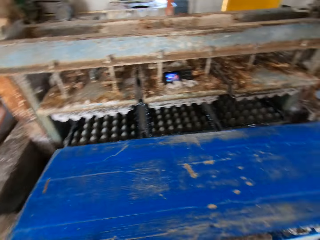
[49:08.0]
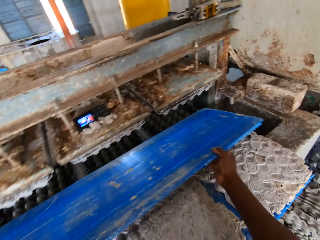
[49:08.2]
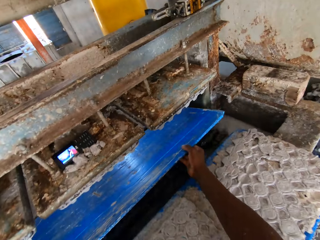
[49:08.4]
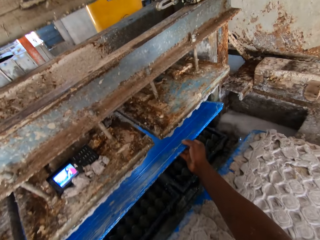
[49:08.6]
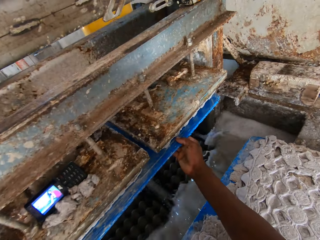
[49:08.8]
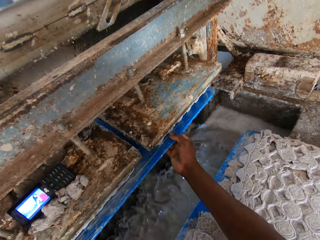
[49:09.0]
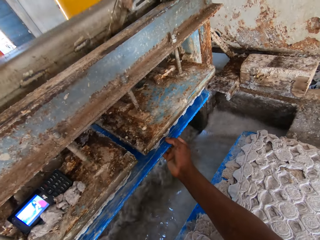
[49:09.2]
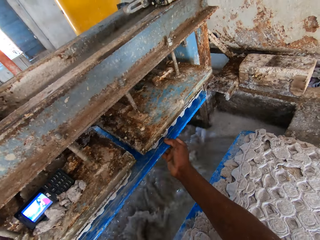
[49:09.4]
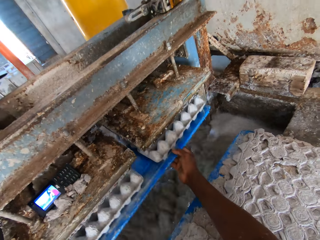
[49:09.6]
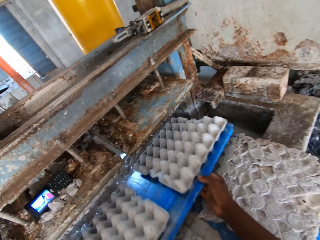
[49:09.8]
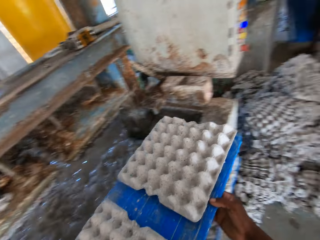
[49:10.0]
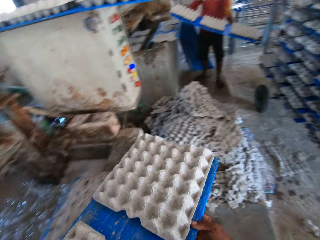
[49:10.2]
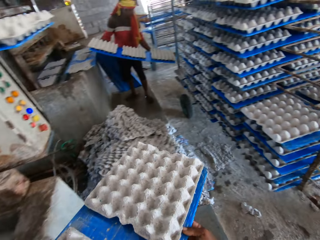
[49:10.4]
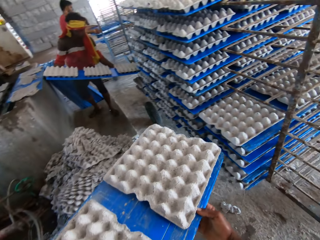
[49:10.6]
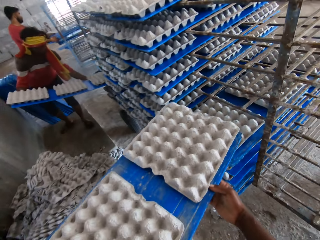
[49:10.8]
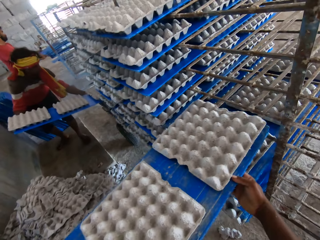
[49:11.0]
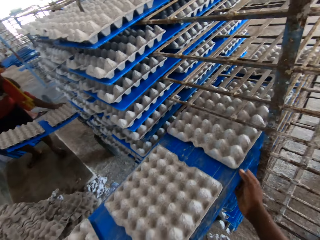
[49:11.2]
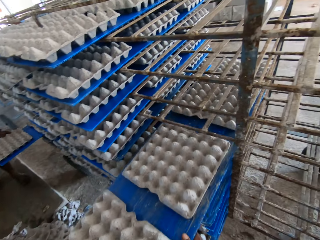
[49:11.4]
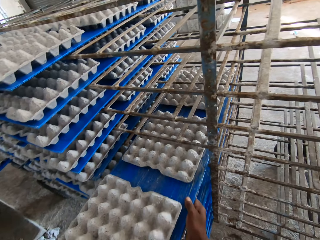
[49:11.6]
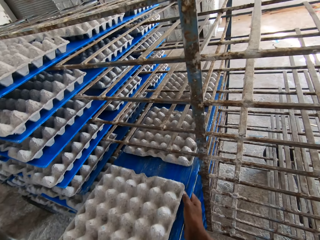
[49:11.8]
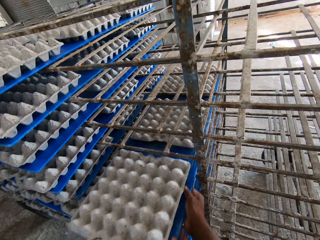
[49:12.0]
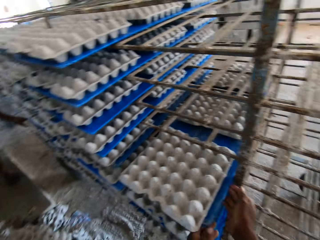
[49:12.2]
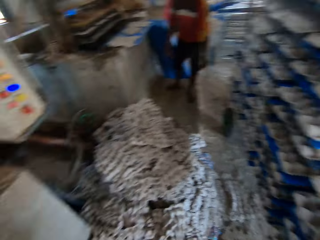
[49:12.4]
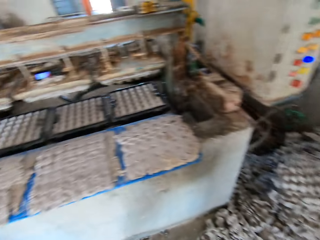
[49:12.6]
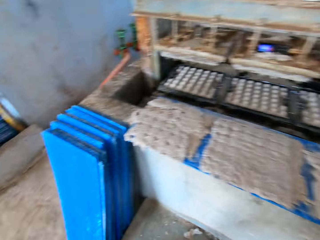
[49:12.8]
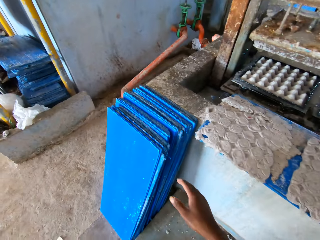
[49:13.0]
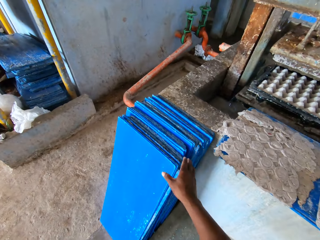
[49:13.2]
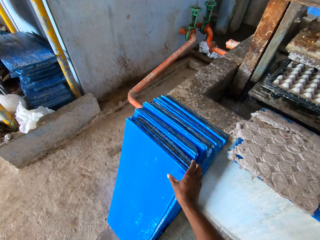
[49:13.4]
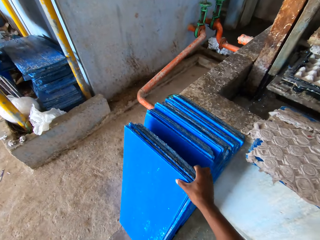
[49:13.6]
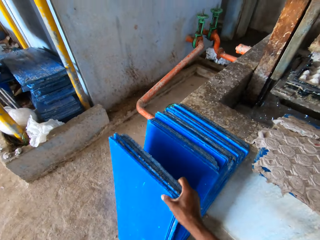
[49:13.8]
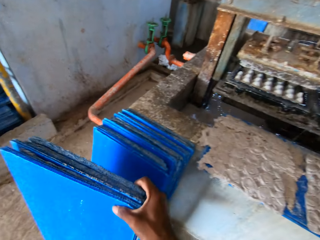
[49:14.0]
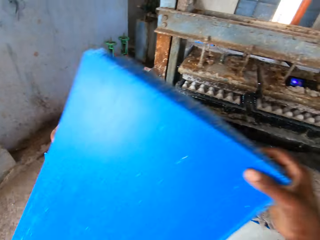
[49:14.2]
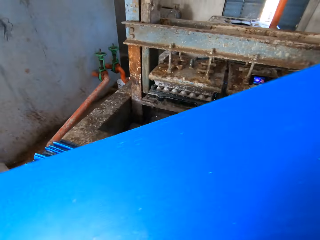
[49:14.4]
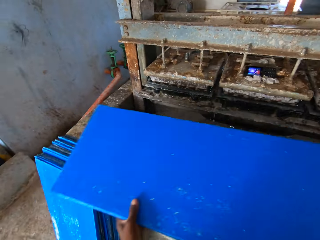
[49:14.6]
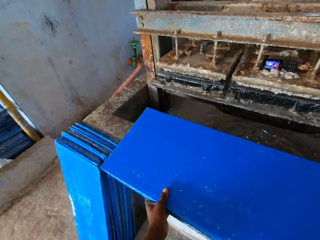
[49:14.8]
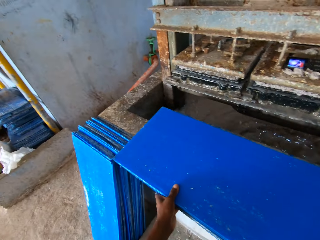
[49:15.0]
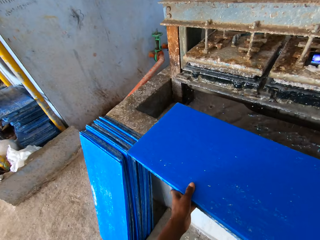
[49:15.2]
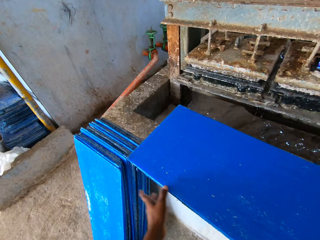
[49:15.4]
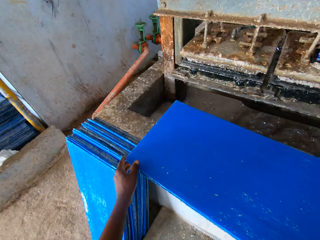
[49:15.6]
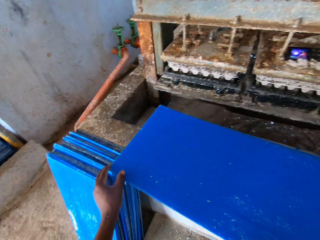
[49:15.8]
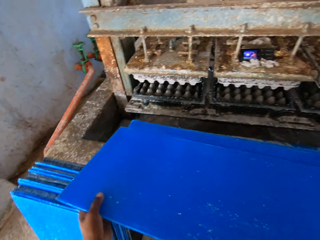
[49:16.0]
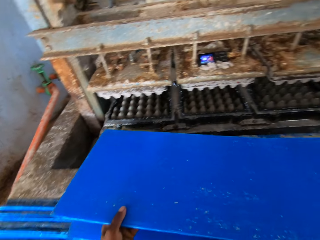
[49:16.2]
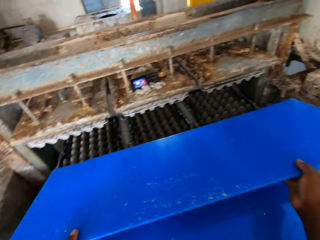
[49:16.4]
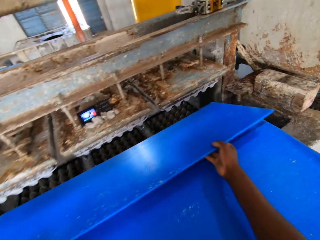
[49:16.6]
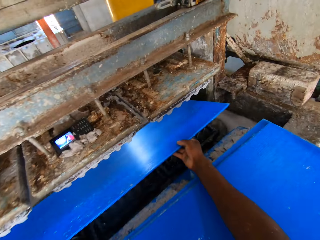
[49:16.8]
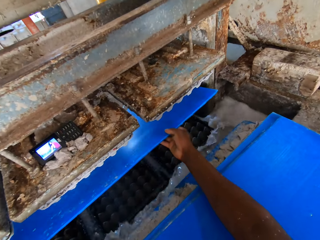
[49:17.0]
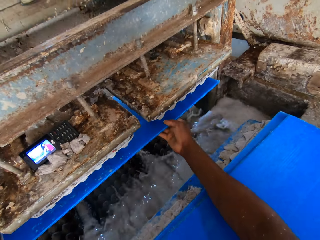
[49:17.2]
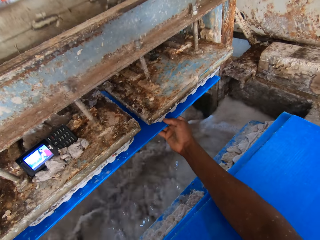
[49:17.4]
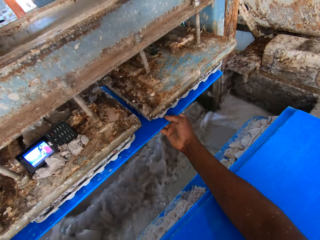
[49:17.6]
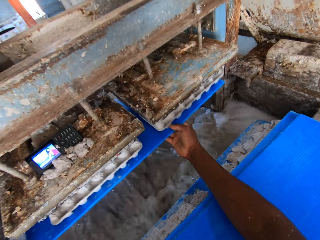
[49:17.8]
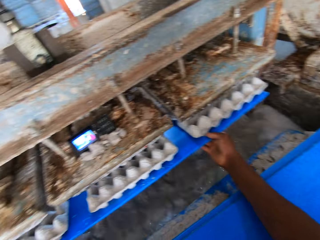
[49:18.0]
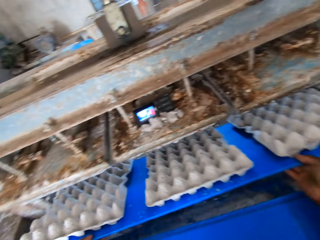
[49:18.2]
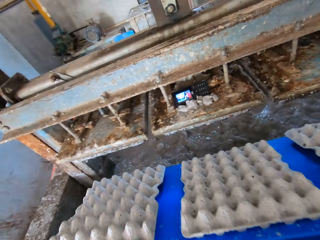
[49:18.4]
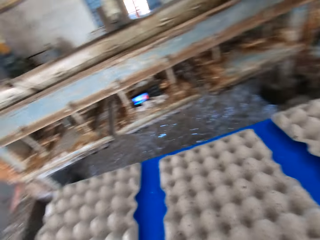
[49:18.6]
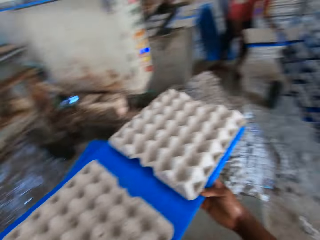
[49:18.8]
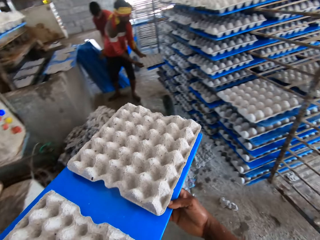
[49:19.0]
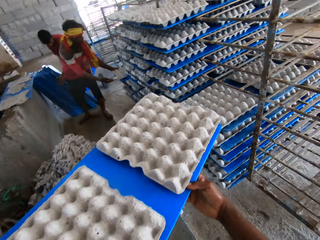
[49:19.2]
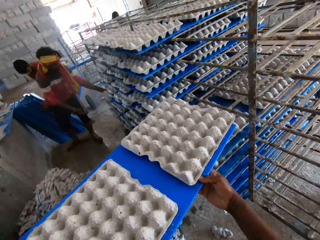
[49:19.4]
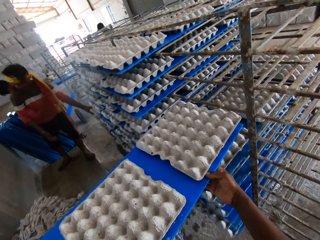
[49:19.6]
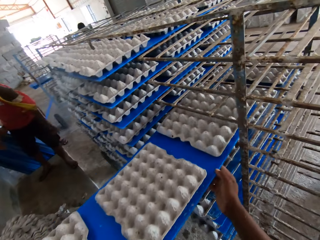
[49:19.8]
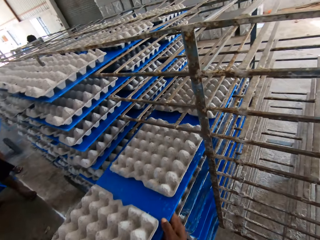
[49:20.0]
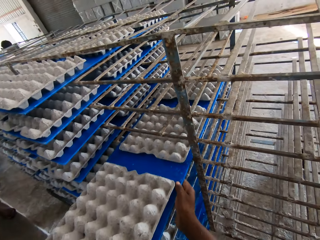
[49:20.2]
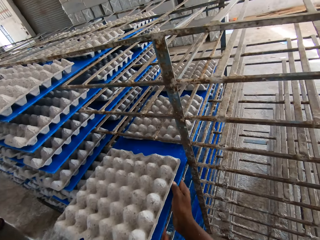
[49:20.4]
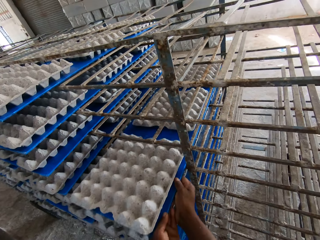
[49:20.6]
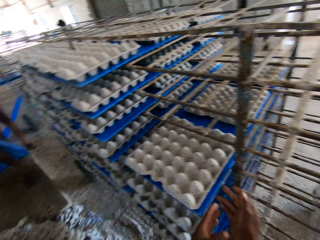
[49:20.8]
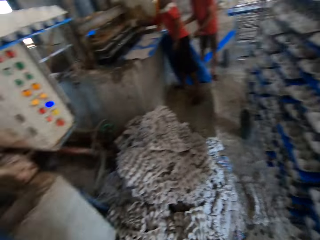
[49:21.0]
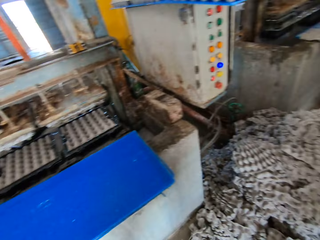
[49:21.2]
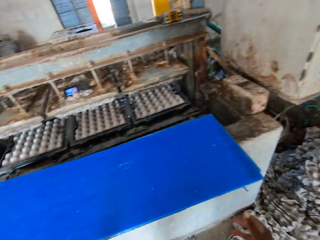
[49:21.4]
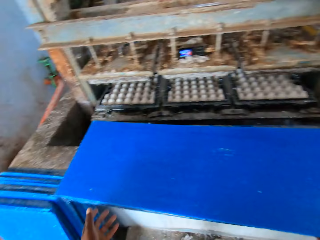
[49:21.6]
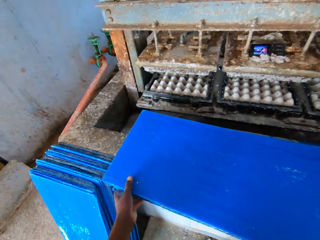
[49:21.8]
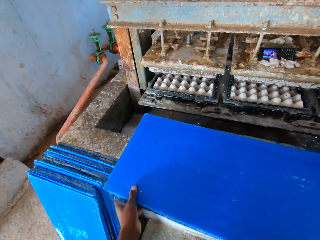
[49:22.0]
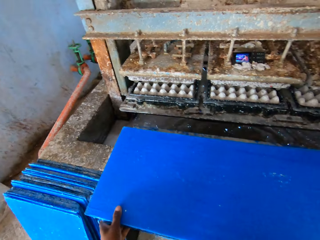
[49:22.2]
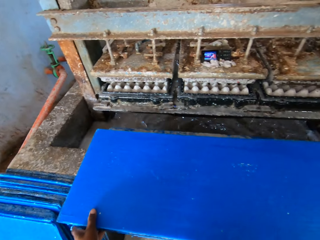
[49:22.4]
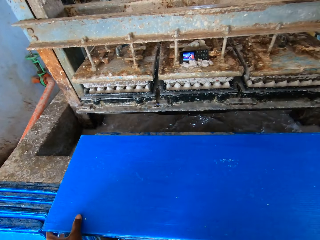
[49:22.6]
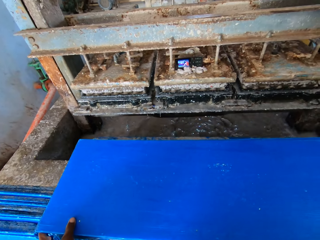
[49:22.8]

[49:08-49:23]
The camera wearer places the pvc sheet or plastic board in the pulp molding machine with both hands. He removes the pvc sheet from the pulp molding machine with both hands. He picks some egg trays with the plastic board. The man places a pvc sheet on the rack with both hands. The camera wearer places the pvc sheet with the egg trays on the rack with both hands. He turns around. He picks the pvc sheets from the floor with his right hand. He places the pvc sheets on the platform with both hands. He picks the pvc sheet from the platform with both hands. He places the pvc sheet in the pulp molding machine with both hands. He removes the pvc sheet from the pulp molding machine with both hands. He picks some egg trays with the plastic board. The man places a pvc sheet on the rack with both hands. The camera wearer places the pvc sheet with the egg trays on the rack with both hands. He turns around. He picks the pvc sheet from the platform with both hands.

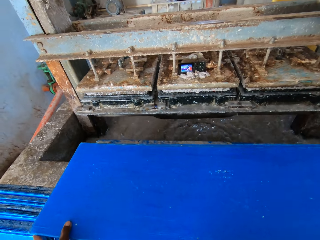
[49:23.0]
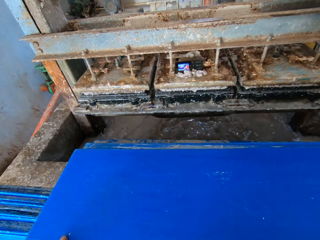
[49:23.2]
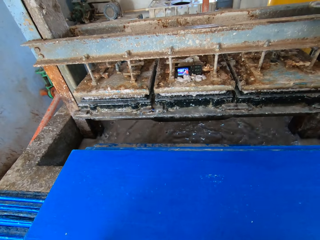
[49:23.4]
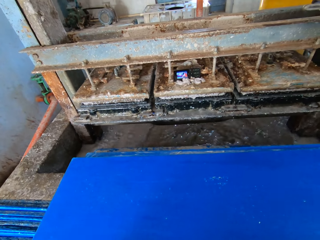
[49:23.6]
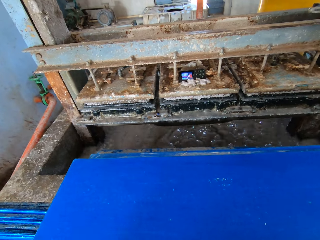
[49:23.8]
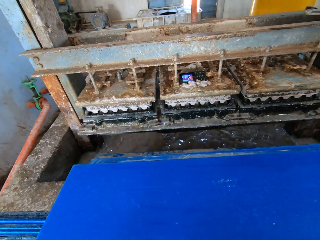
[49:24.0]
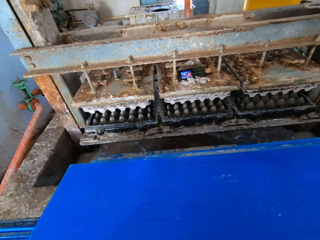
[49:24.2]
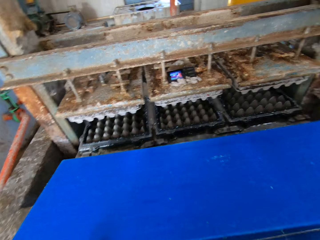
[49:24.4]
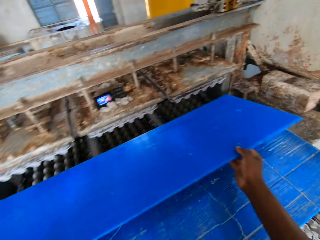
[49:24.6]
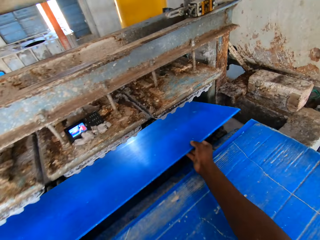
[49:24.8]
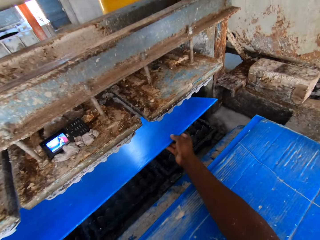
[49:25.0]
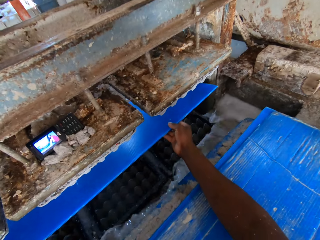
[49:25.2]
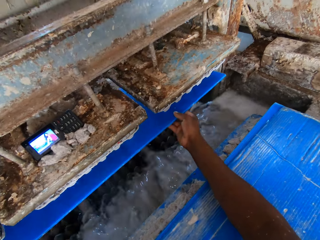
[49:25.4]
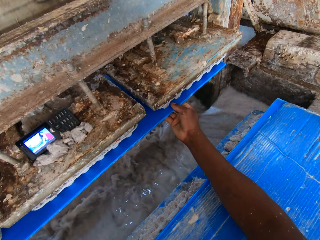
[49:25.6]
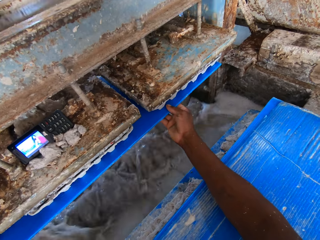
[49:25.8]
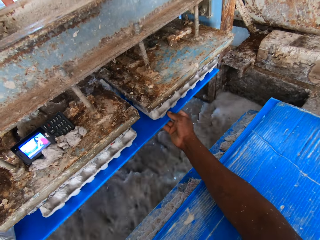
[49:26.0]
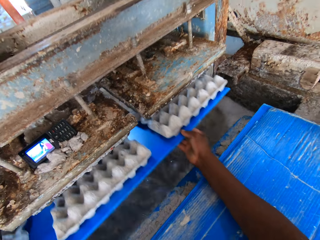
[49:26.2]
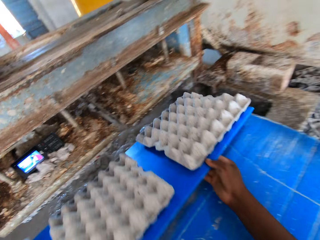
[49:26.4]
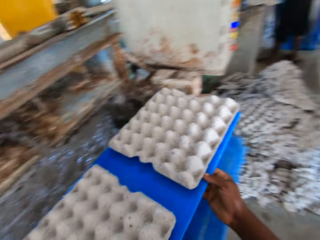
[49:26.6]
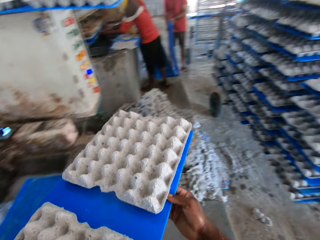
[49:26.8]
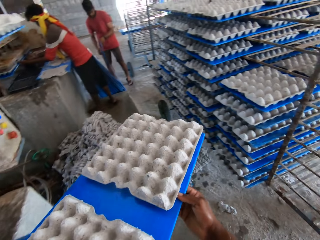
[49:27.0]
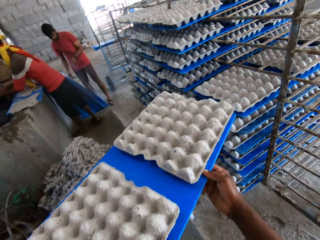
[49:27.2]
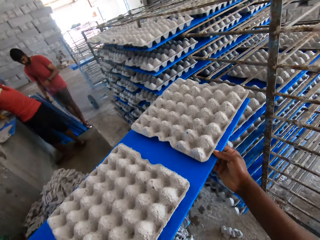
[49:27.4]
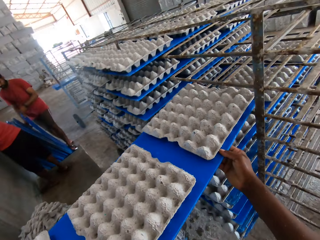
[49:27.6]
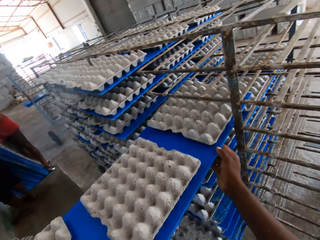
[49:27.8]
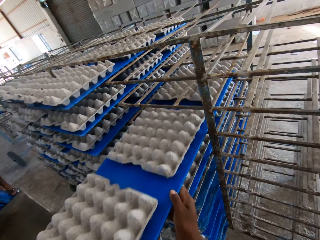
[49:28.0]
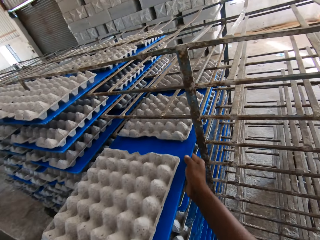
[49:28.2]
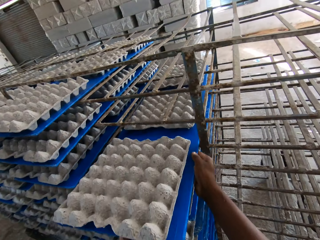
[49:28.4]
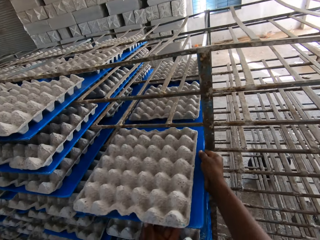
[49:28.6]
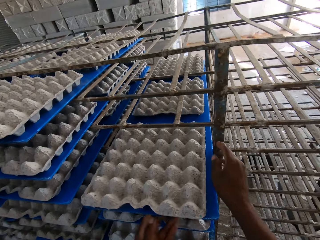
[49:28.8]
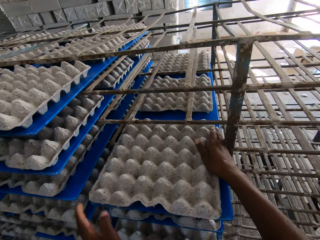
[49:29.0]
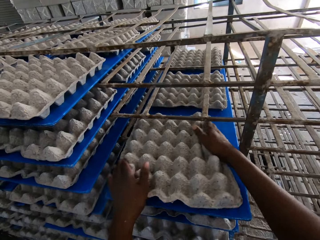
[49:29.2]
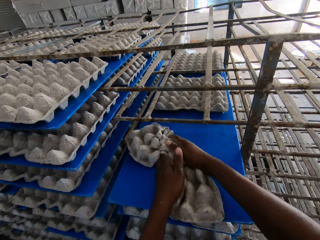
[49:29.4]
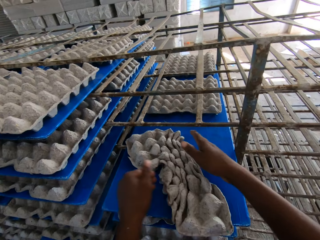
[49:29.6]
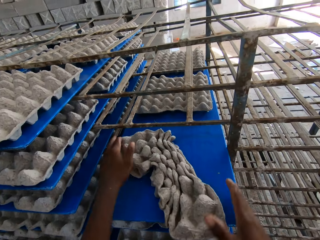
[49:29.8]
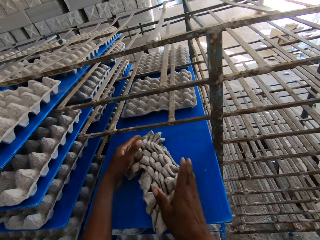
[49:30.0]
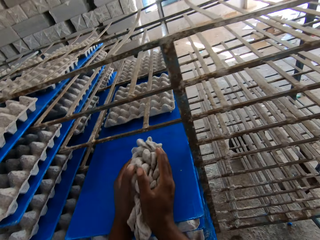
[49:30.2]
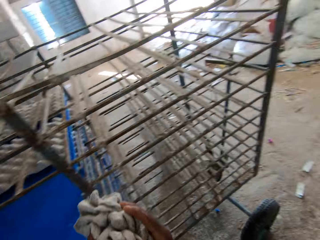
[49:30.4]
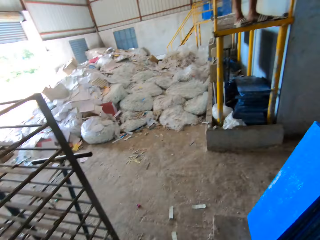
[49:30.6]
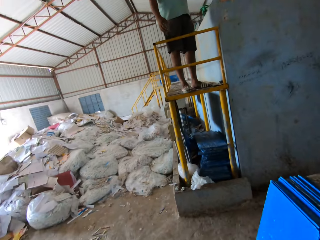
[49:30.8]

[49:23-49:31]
The camera wearer places the pvc sheet or plastic board in the pulp molding machine with both hands. They remove the pvc sheet from the pulp molding machine with both hands. A man holds a pvc sheet with his hands. The camera wearer picks some egg trays with the plastic board. Another man holds a pvc sheet in the pulp molding machine with both hands. The camera wearer places the pvc sheet with the egg trays on the rack with both hands. They squeeze a crate on the pvc sheet with both hands. They fold the egg tray. They pick the crate from the pvc sheet with both hands.
